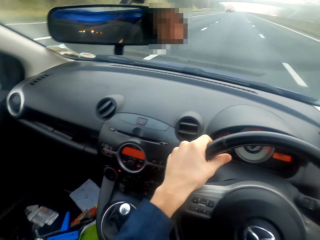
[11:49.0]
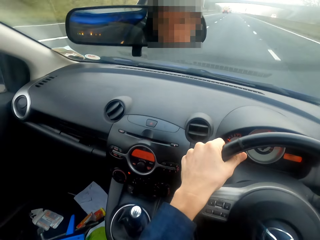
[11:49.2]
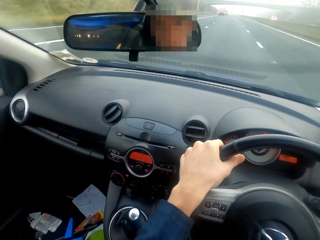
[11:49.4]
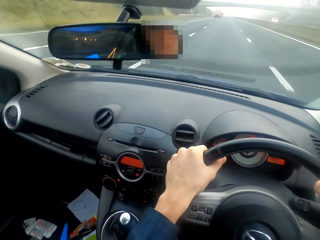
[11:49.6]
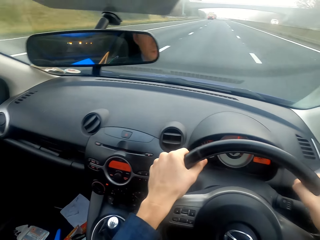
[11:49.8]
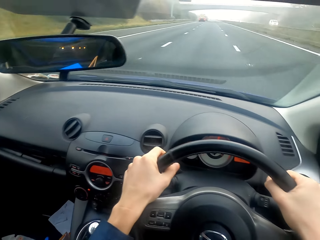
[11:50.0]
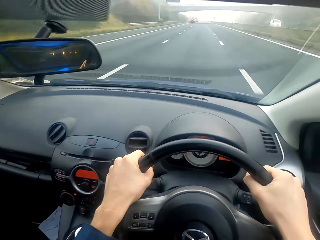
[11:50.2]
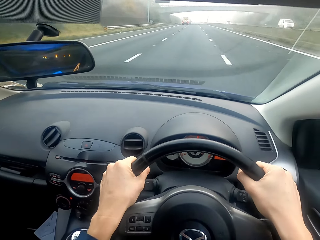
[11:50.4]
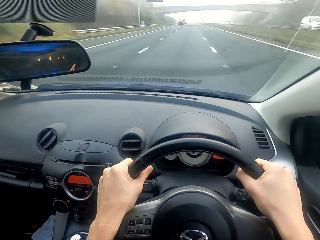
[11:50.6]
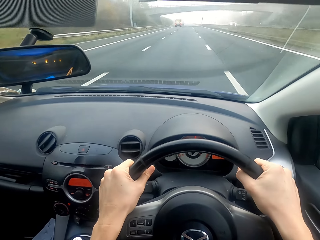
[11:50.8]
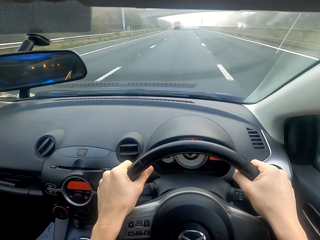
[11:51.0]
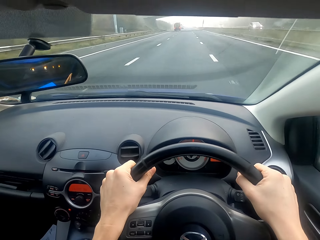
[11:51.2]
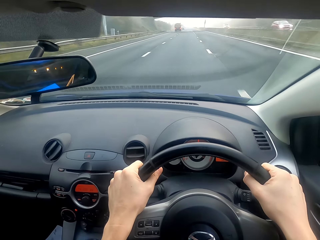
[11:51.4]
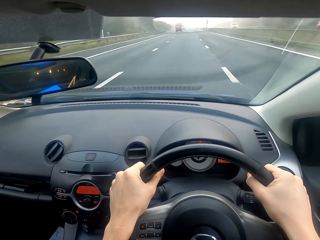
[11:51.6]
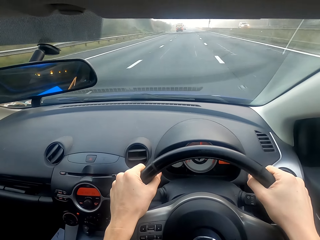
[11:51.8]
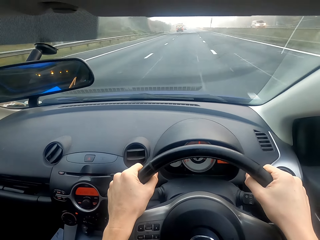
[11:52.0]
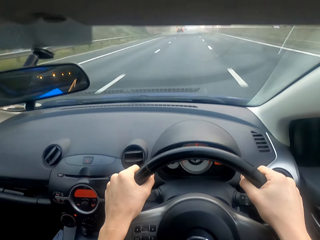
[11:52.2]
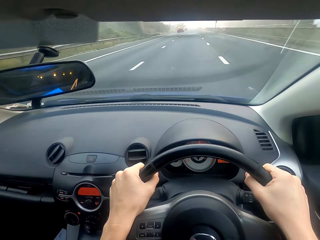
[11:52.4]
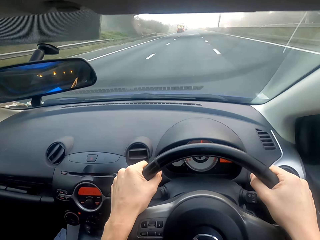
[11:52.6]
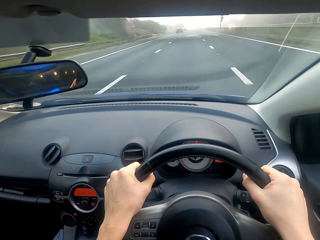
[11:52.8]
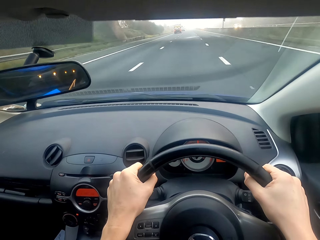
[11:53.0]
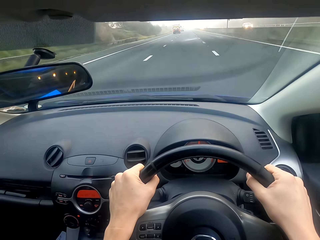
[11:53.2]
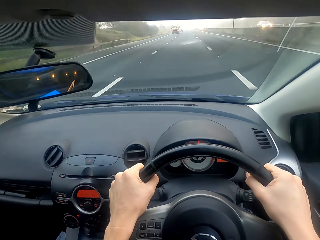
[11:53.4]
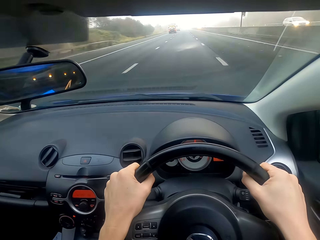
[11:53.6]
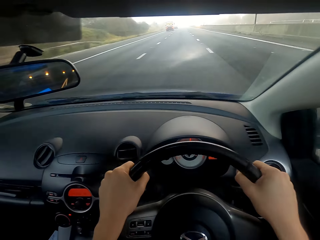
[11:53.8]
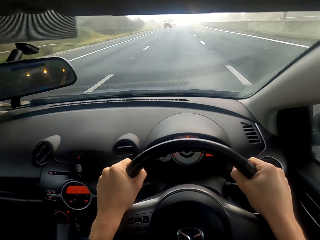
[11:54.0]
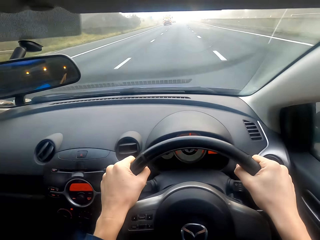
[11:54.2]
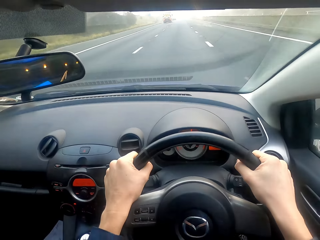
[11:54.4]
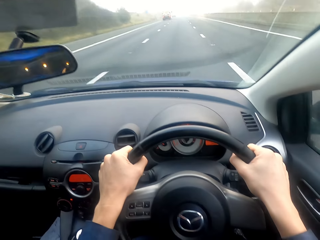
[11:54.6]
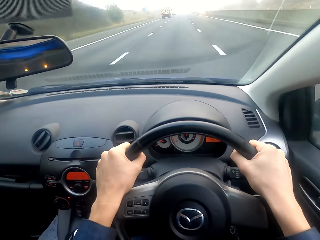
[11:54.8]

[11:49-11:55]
The camera wearer unfolds the left hand and drives the car.

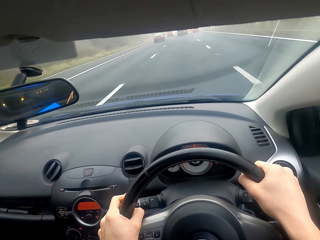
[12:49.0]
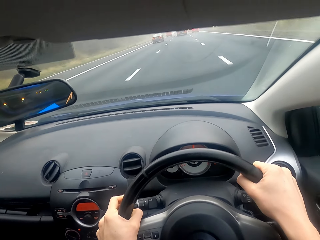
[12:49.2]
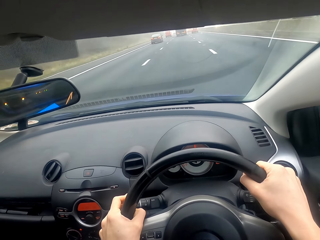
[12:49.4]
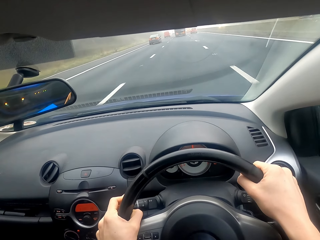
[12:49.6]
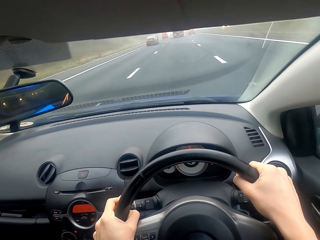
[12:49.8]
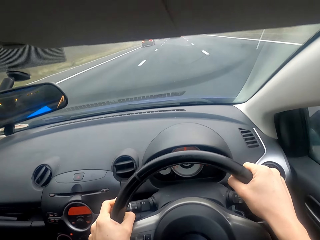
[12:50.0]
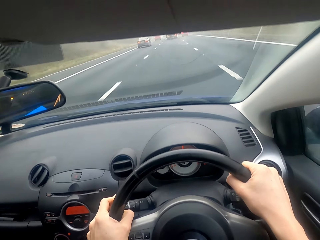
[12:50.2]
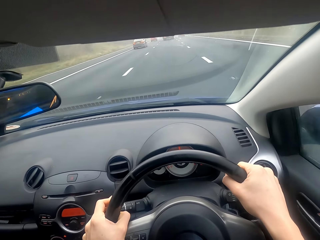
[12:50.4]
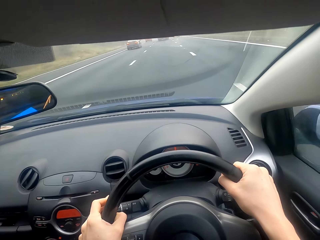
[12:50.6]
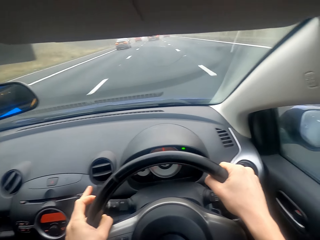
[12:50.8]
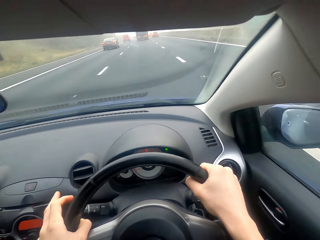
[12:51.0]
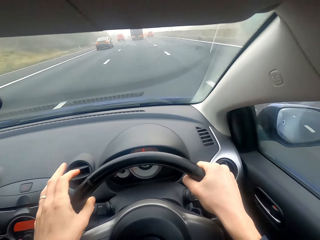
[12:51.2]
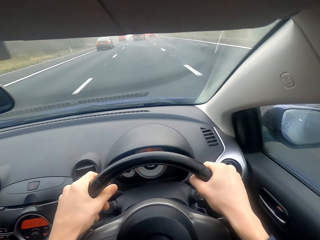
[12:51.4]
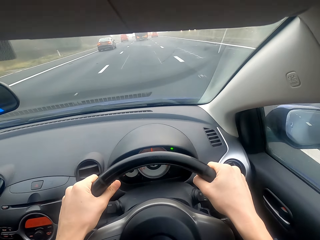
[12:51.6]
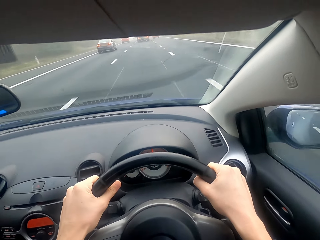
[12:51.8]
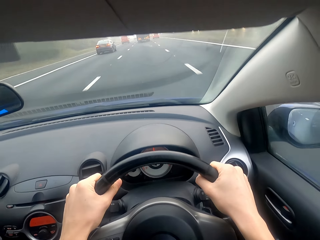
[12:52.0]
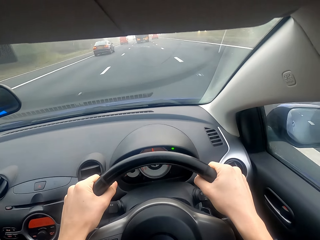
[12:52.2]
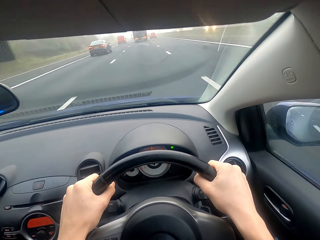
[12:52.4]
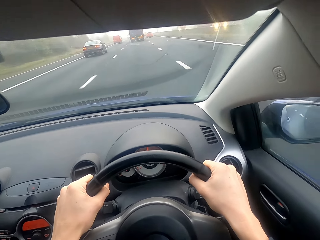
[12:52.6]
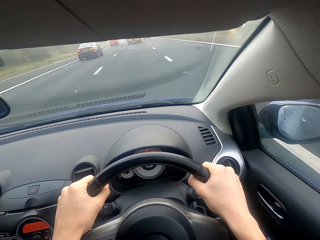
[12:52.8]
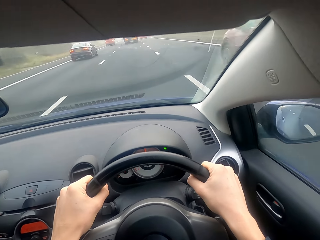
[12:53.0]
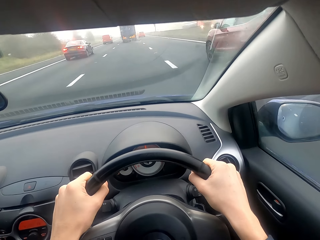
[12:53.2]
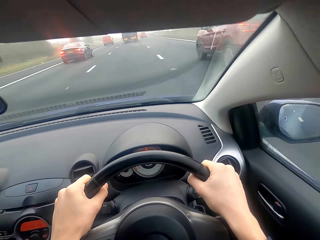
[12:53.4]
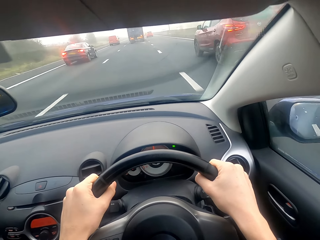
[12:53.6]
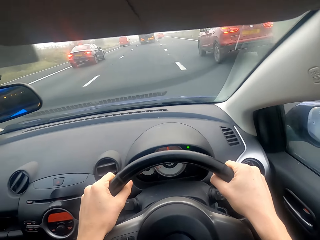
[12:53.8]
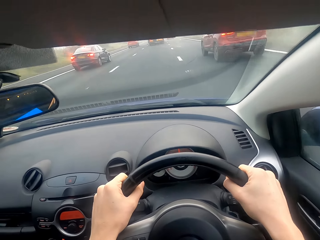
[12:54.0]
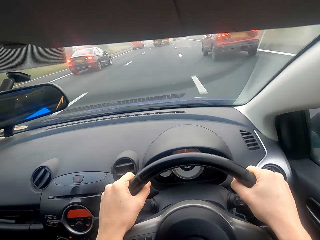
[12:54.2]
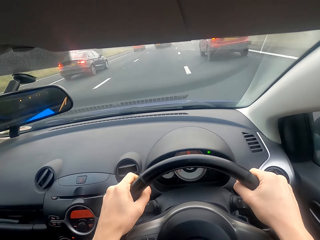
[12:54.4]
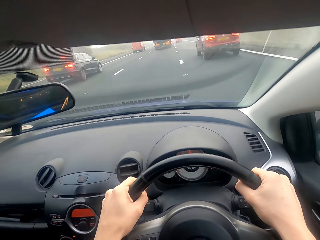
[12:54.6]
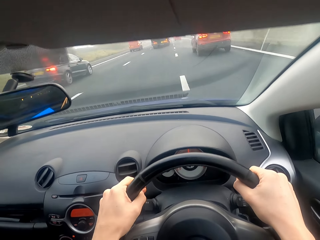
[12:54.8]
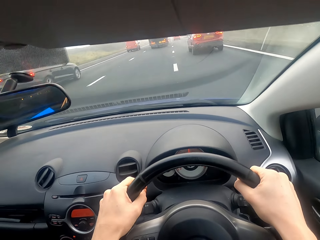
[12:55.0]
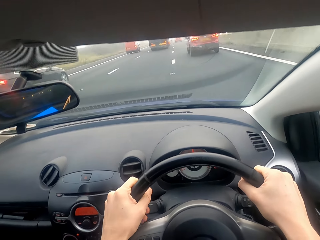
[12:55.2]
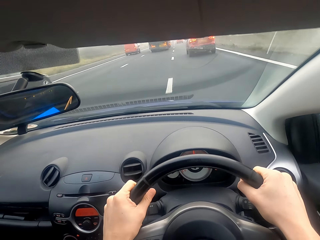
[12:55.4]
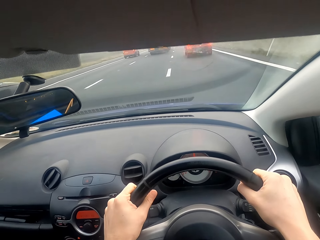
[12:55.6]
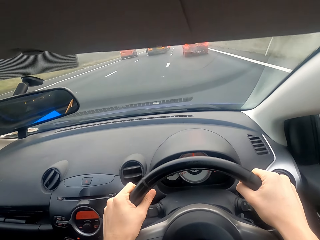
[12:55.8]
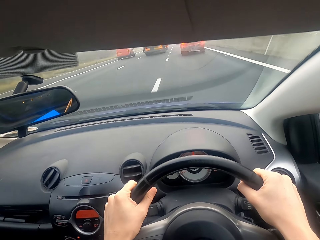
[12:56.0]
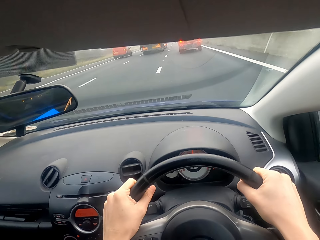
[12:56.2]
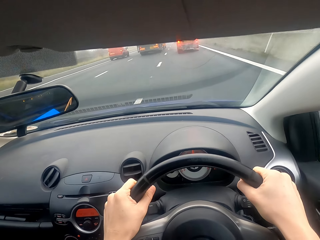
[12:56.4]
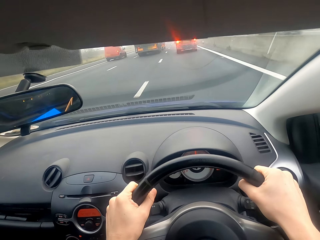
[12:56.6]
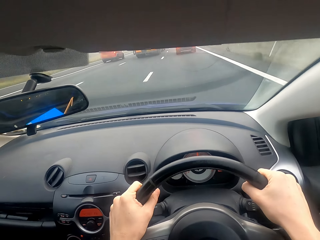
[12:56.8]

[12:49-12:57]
The camera wearer presses the indicator button and drives the car.

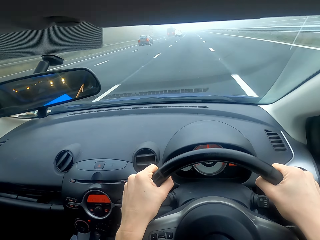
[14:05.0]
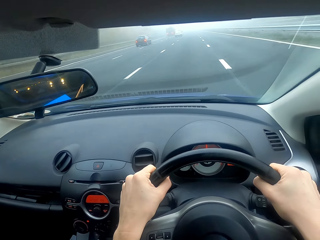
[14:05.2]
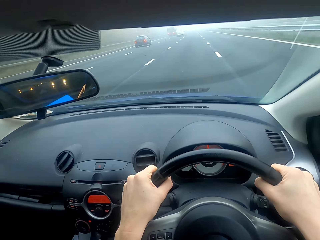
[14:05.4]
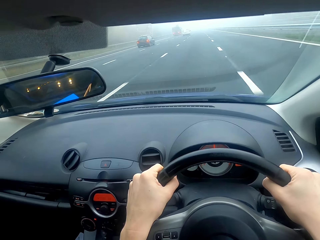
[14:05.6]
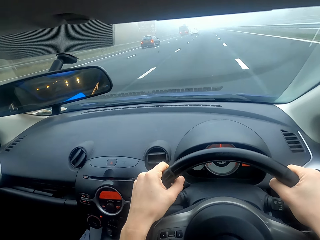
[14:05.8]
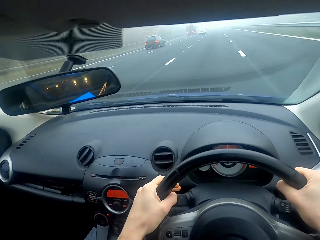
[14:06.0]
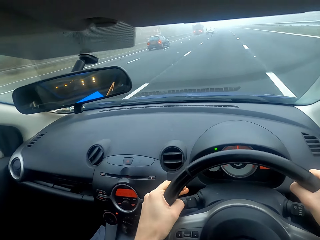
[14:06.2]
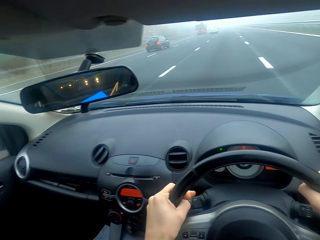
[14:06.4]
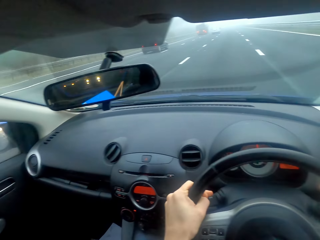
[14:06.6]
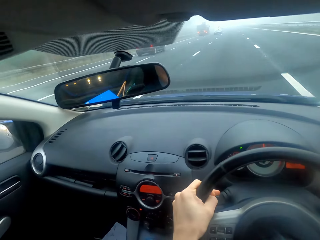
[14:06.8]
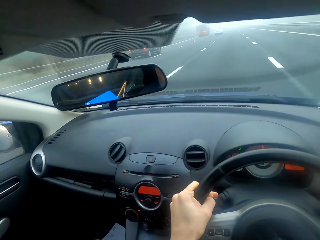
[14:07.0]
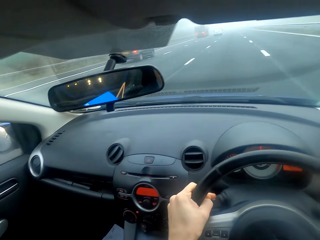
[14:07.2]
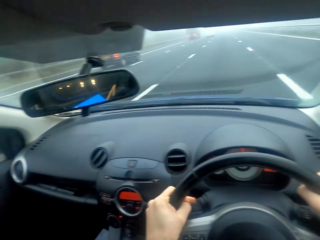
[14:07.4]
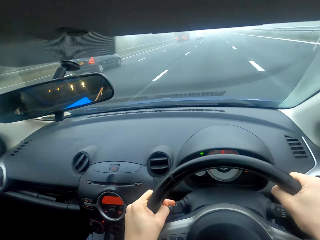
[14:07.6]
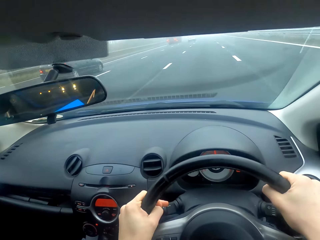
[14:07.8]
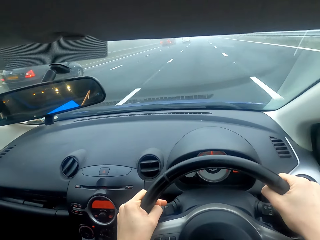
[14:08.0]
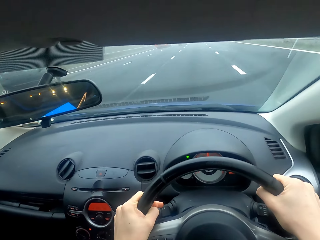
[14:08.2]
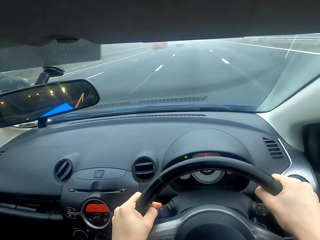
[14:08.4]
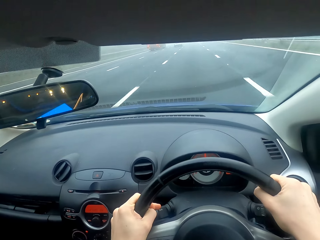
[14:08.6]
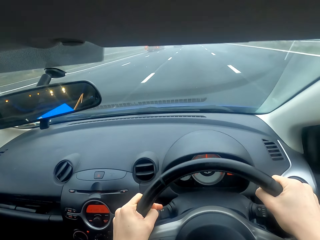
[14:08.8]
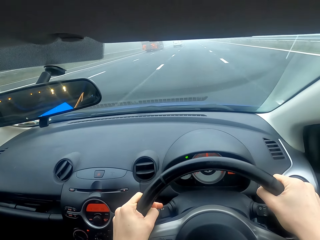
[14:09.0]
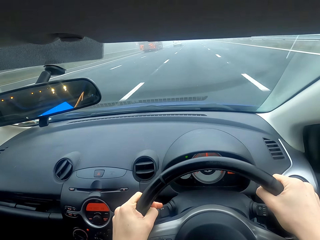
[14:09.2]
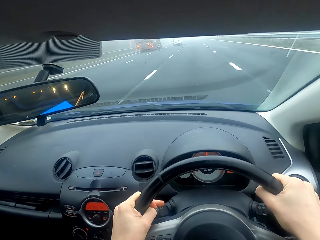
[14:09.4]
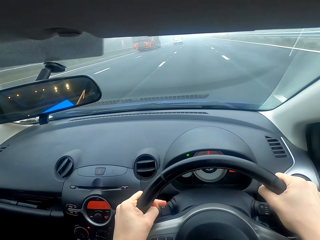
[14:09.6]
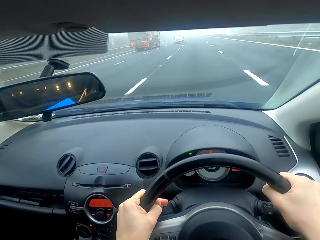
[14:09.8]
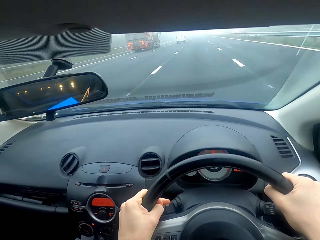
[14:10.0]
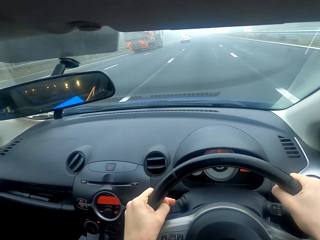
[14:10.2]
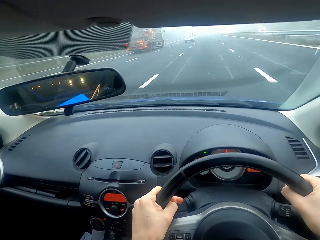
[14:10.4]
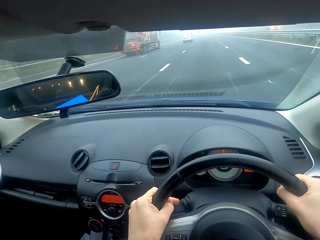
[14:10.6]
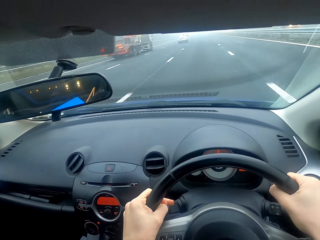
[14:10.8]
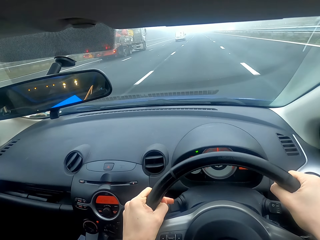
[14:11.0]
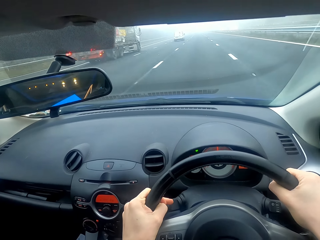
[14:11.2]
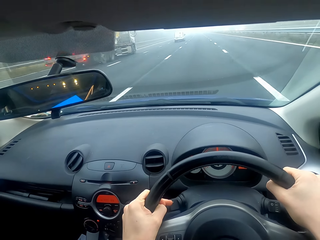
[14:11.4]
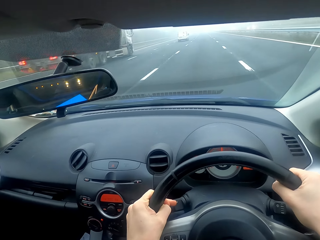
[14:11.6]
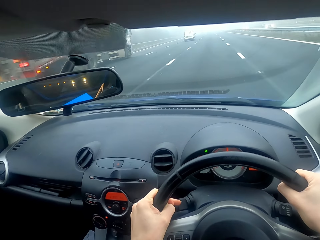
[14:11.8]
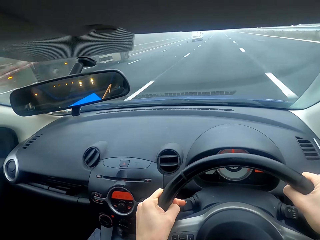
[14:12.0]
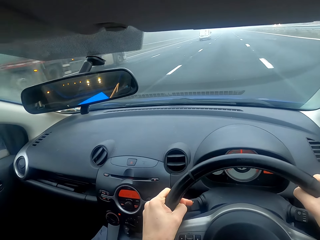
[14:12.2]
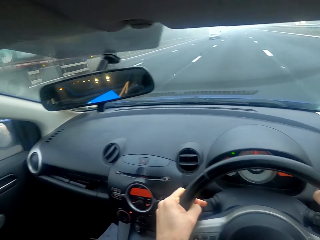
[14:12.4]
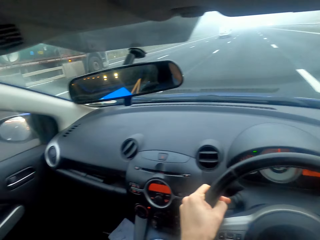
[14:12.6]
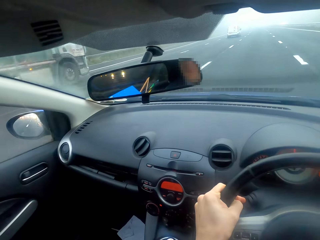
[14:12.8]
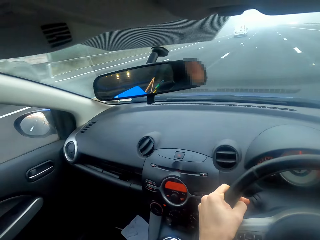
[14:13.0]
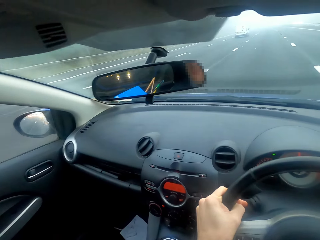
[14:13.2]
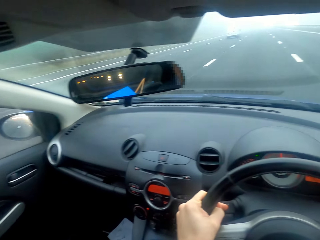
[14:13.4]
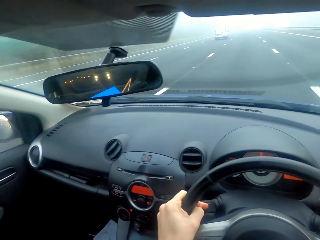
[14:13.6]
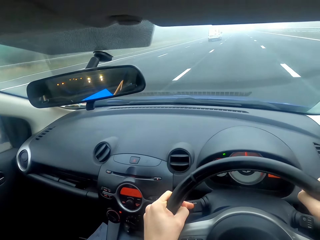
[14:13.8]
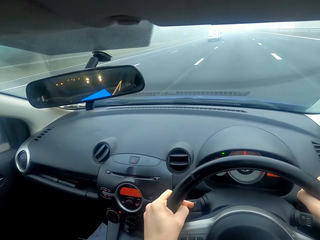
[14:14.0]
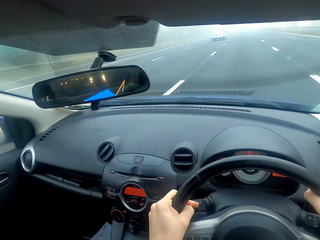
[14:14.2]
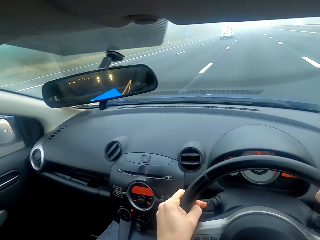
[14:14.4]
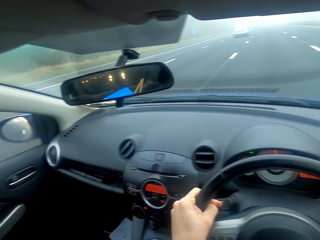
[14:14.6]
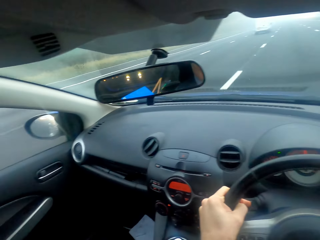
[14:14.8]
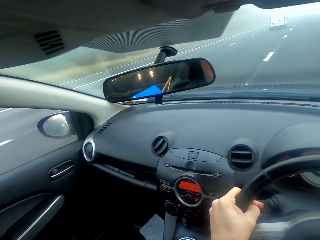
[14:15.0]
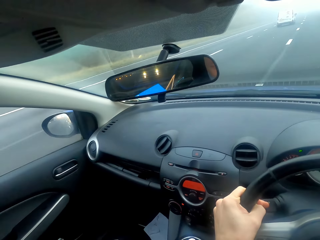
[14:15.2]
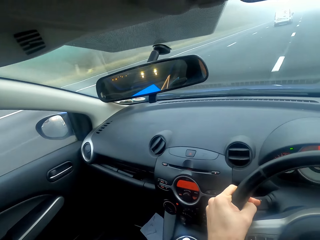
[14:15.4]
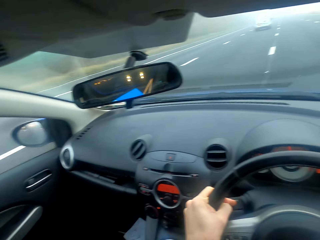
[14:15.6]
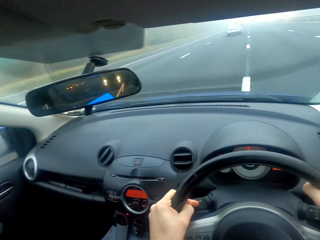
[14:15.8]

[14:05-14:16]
The camera wearer presses the indicator button and drives the car.
